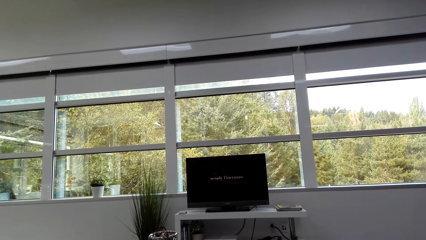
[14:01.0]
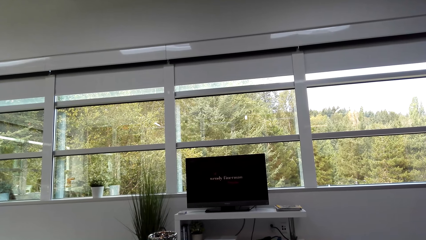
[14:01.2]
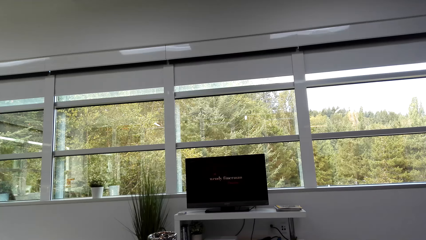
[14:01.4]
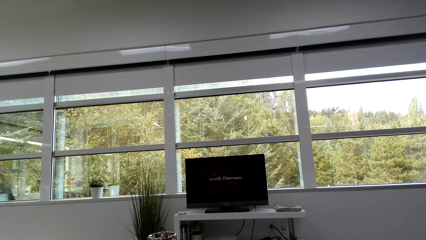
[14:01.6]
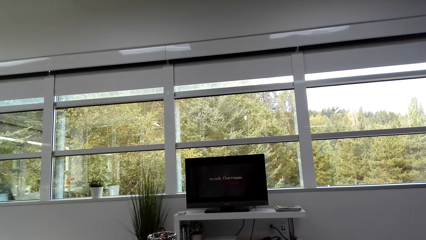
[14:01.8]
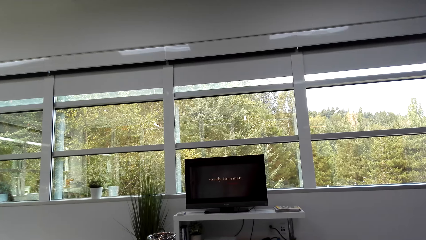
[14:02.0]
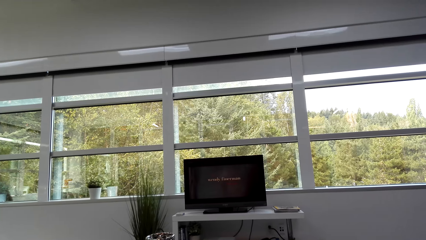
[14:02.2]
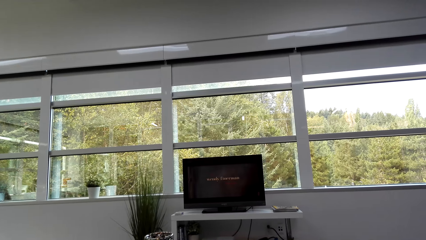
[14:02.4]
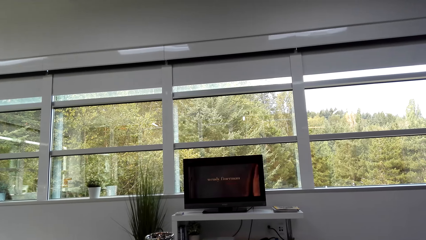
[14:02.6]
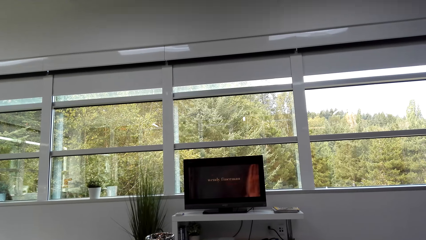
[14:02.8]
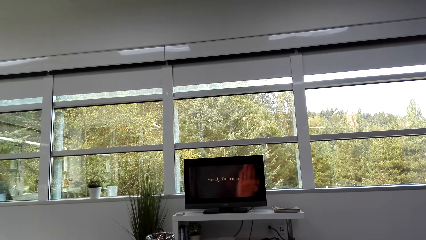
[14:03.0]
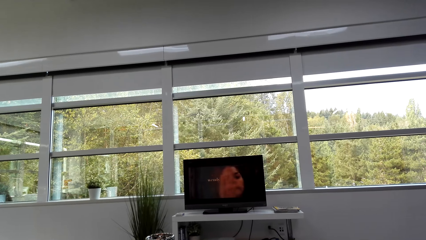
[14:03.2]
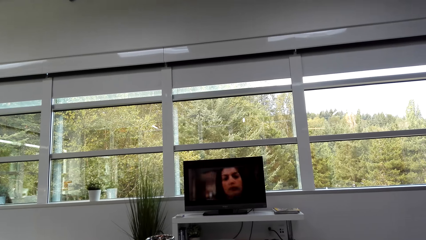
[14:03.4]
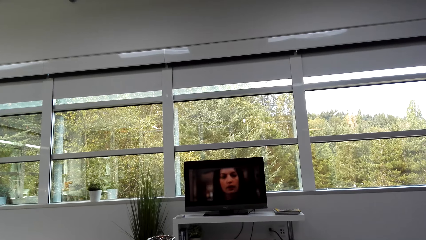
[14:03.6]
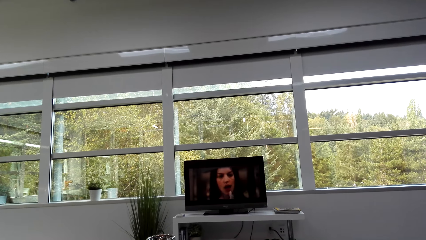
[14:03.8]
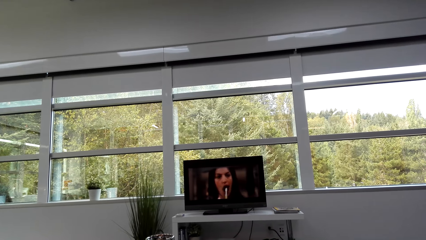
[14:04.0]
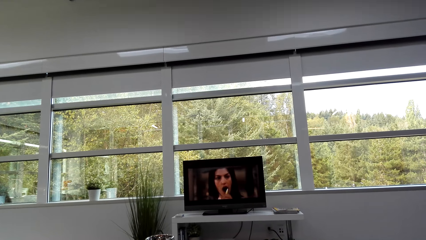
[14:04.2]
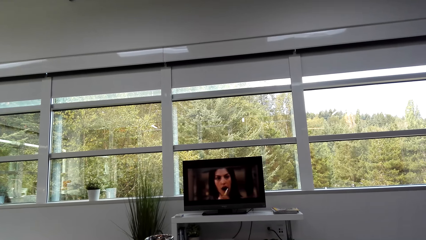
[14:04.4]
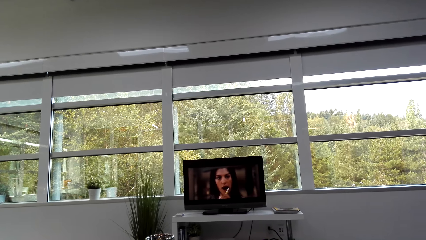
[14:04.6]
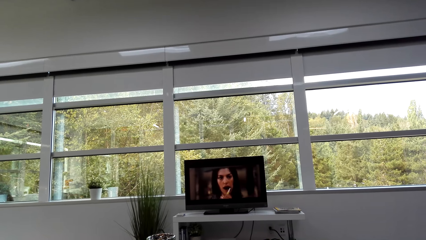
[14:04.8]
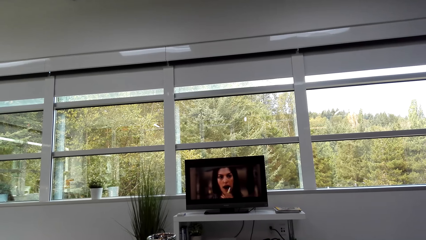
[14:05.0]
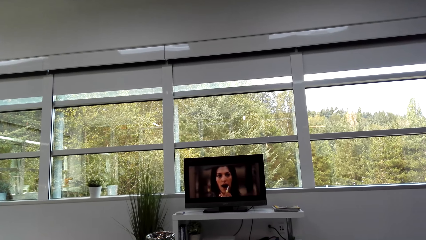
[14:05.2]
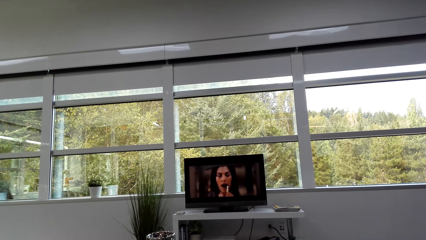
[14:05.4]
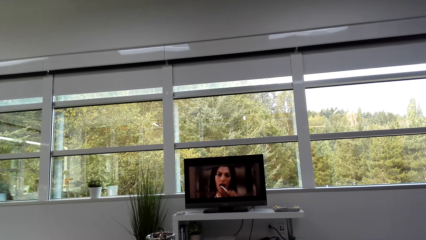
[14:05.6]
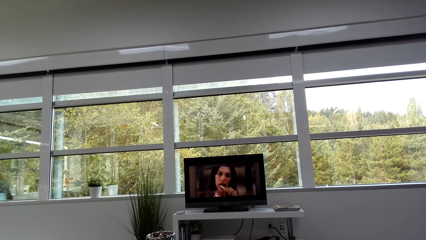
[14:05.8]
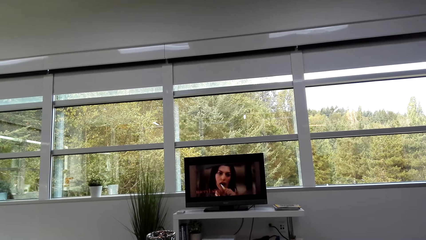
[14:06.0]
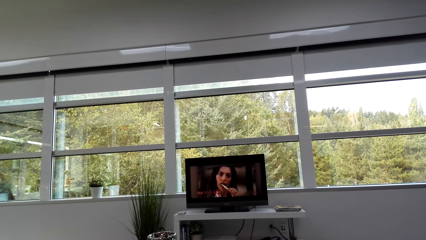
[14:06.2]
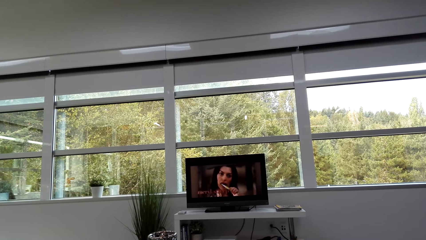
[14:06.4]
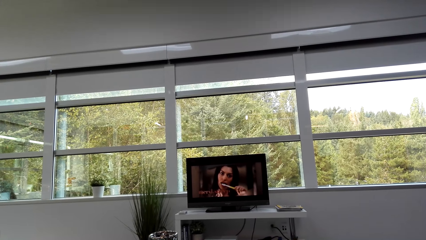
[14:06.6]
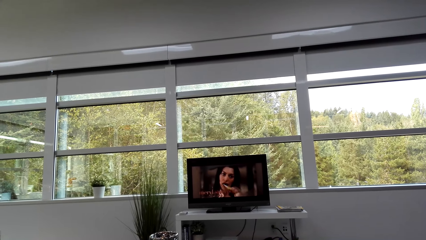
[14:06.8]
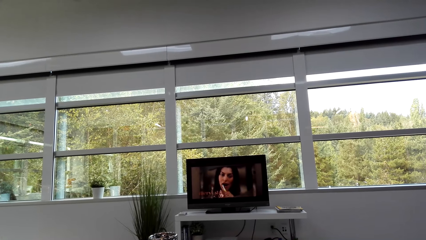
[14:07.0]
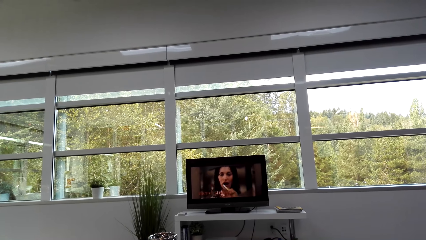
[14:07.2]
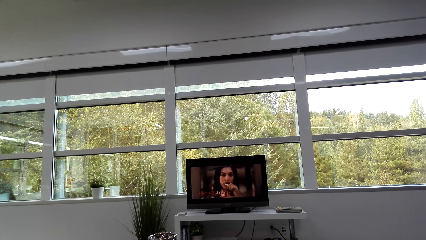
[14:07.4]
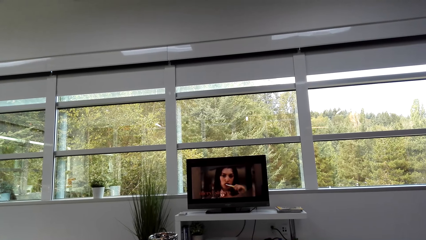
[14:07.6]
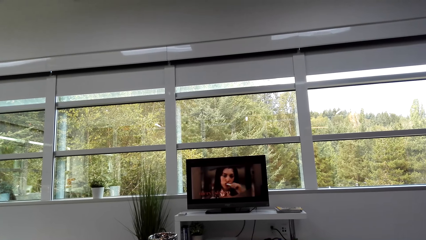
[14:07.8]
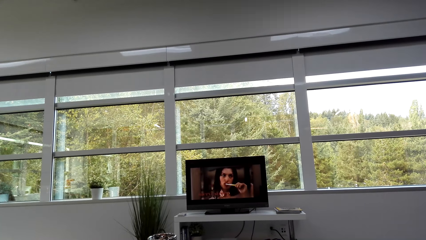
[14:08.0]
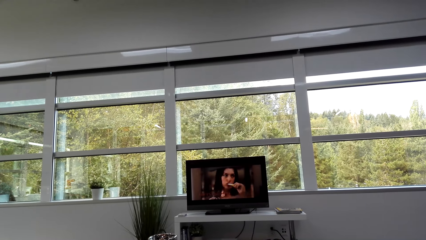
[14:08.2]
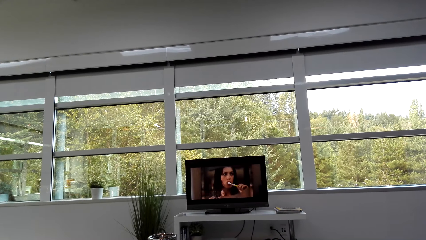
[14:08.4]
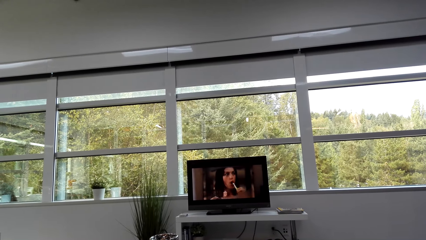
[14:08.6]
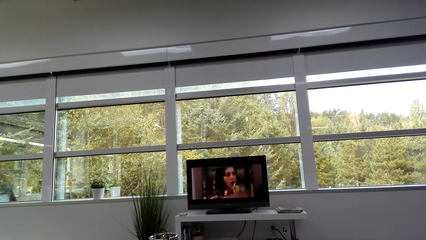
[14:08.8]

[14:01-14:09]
The camera wearer watches a movie on the TV.

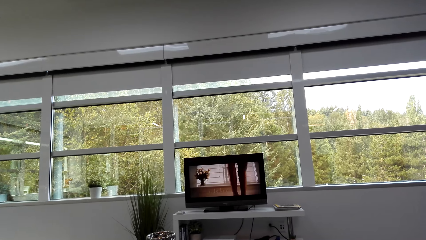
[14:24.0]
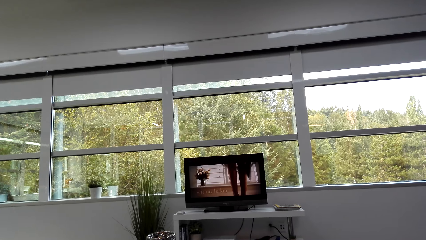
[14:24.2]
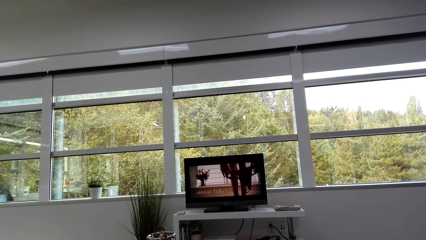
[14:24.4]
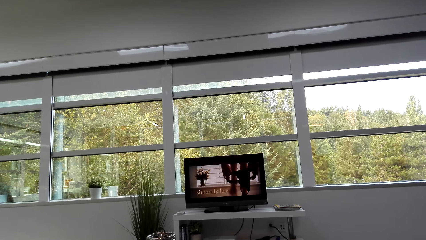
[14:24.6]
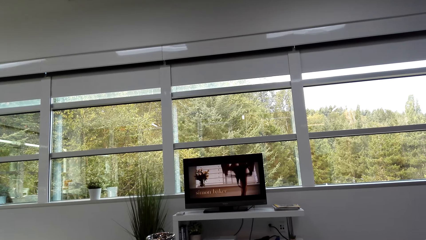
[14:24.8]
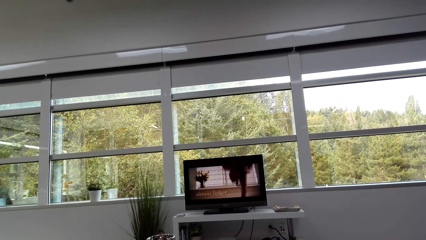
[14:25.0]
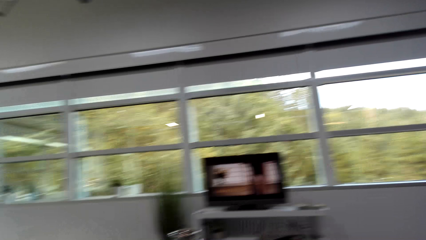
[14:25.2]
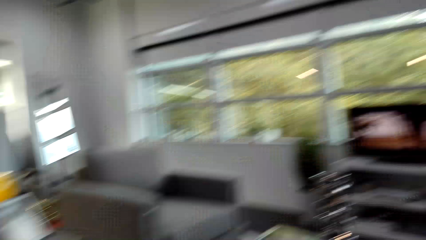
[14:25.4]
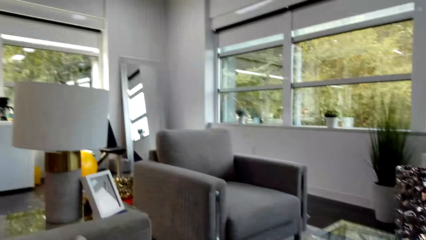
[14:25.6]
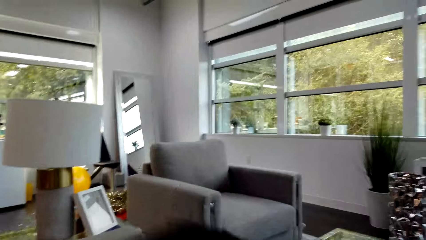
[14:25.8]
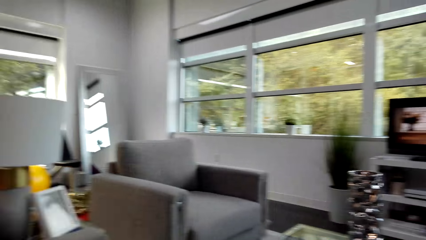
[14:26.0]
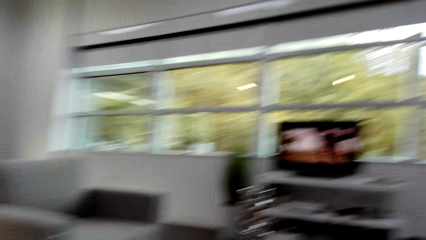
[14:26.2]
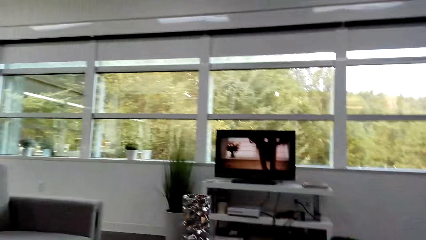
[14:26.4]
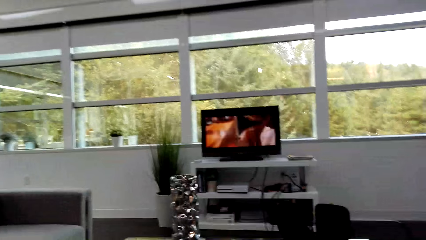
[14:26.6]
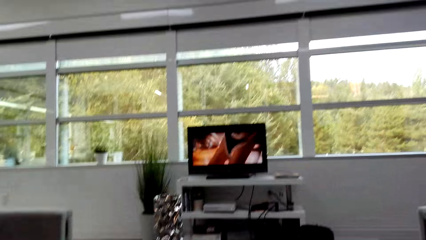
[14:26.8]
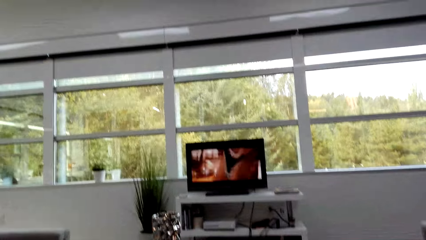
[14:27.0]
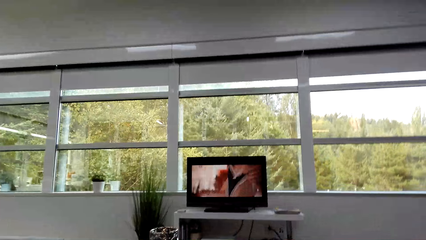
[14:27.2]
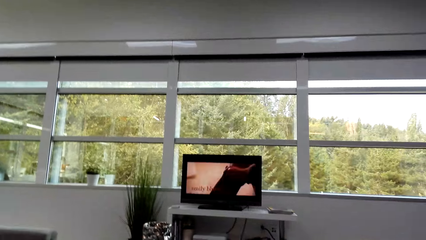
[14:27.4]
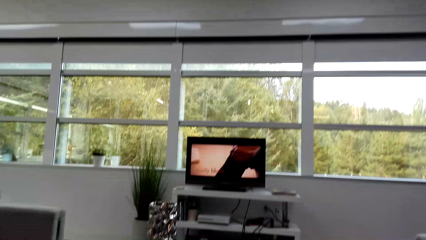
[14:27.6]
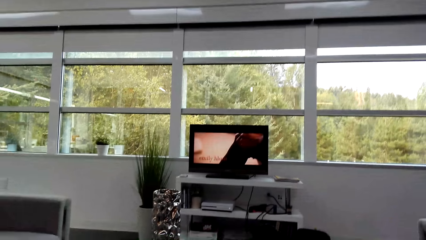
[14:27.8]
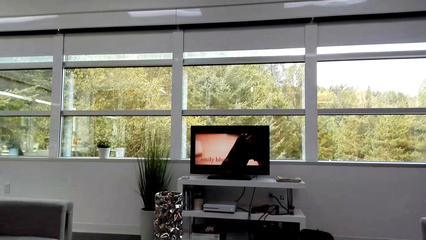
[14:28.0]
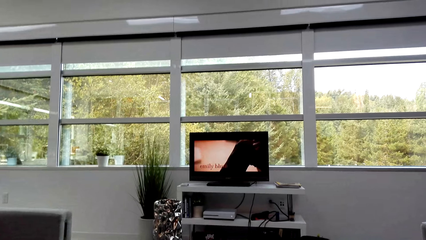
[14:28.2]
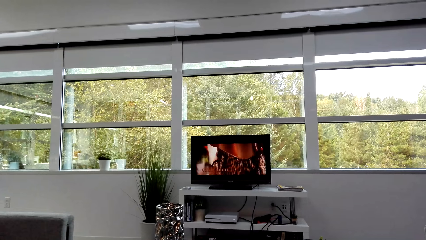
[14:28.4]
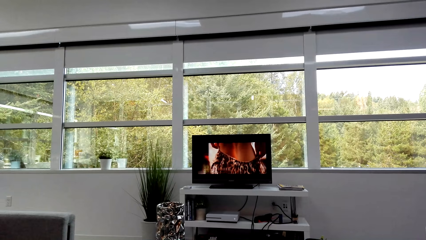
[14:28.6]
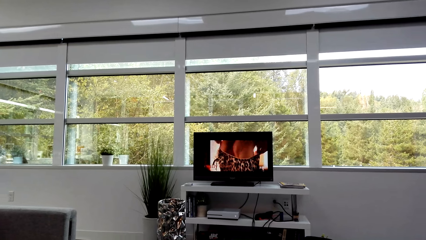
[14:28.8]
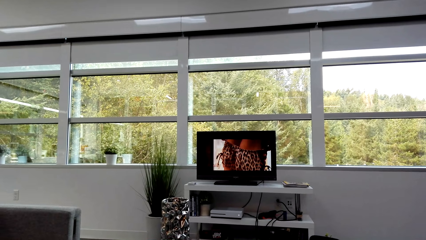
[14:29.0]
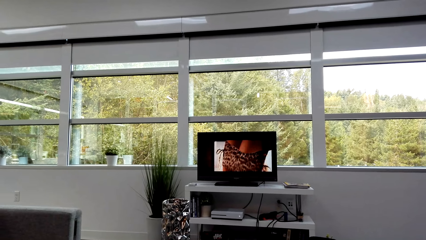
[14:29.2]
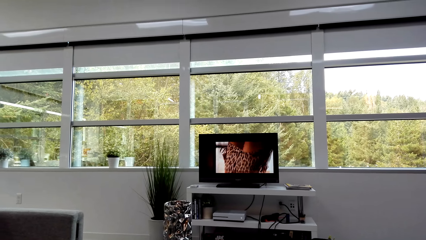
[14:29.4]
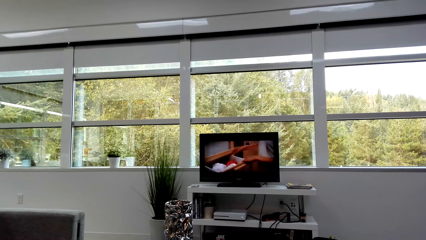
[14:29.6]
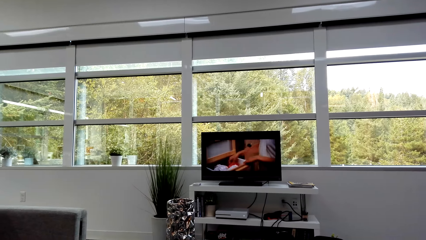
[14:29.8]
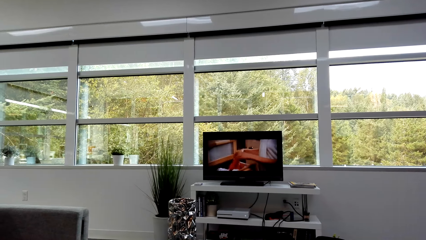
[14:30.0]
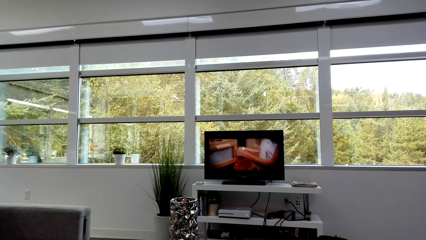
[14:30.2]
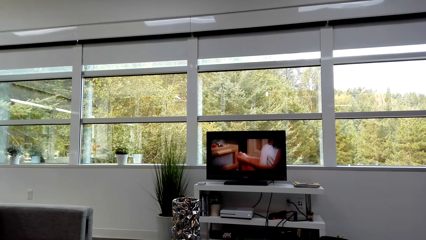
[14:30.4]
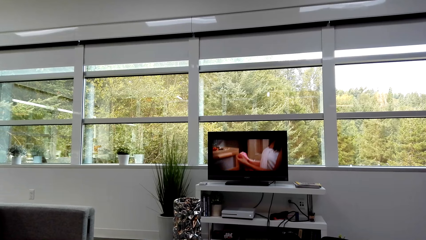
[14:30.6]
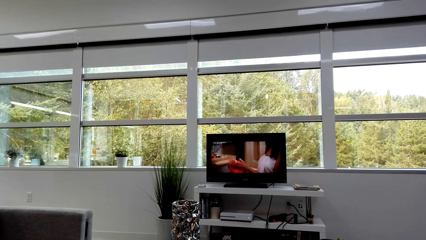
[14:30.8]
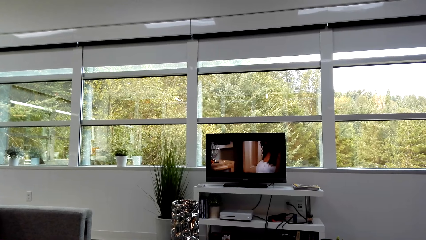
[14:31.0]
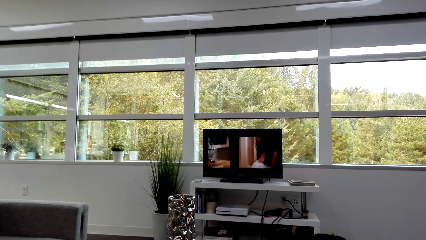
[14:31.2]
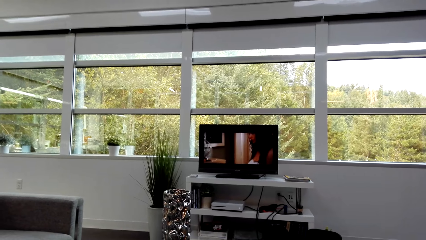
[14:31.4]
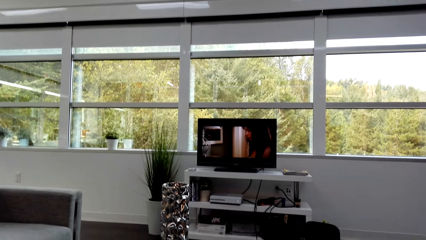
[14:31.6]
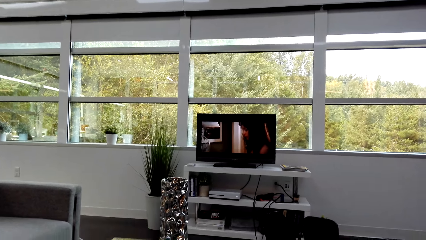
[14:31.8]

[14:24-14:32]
The camera wearer turns their head to the left. They watch a movie on the TV.
